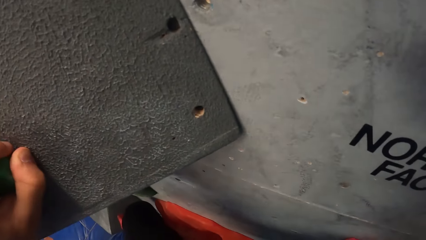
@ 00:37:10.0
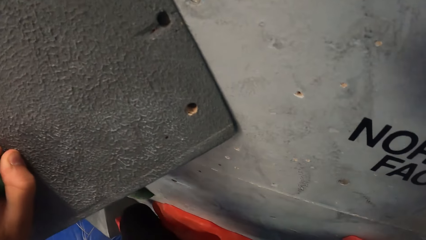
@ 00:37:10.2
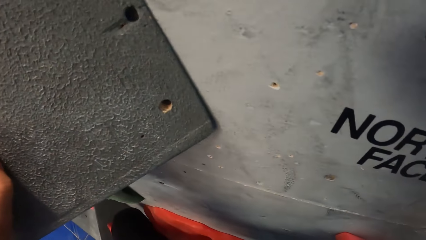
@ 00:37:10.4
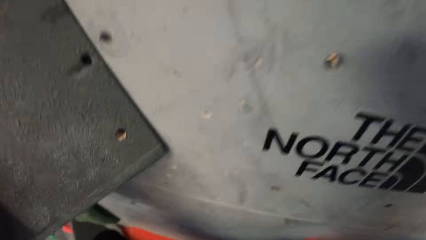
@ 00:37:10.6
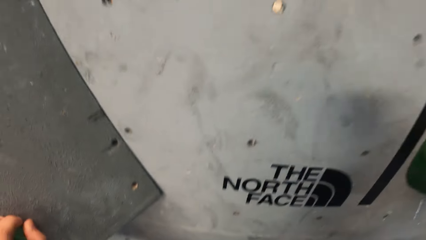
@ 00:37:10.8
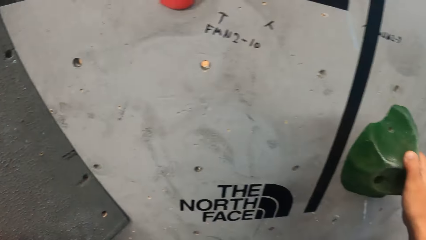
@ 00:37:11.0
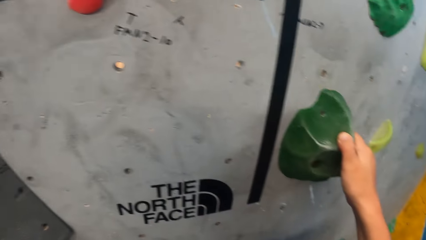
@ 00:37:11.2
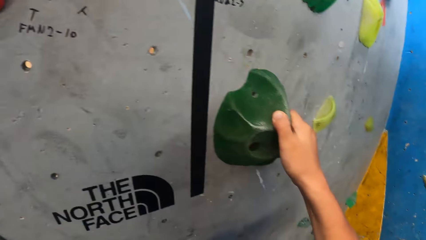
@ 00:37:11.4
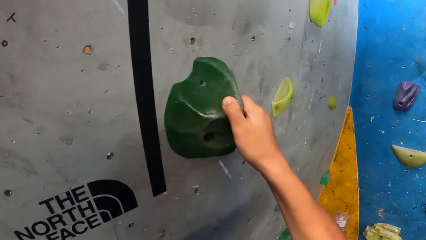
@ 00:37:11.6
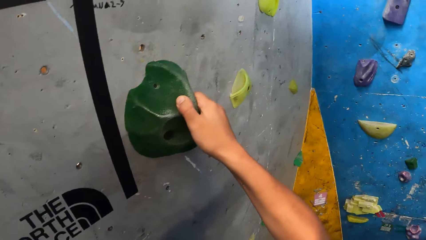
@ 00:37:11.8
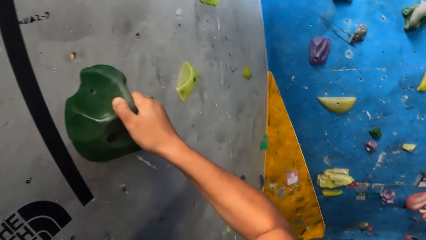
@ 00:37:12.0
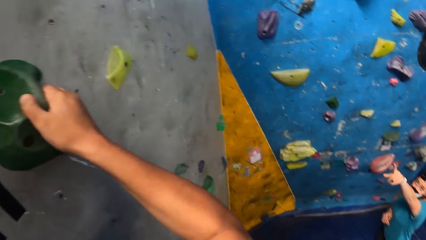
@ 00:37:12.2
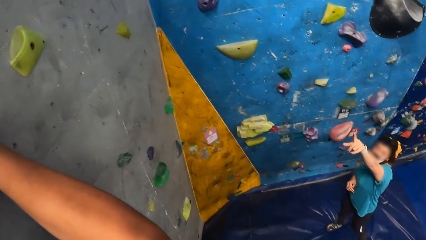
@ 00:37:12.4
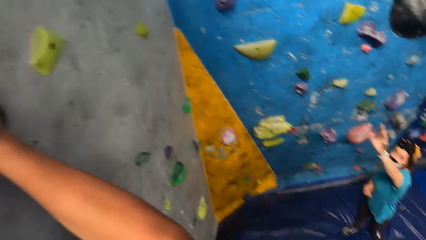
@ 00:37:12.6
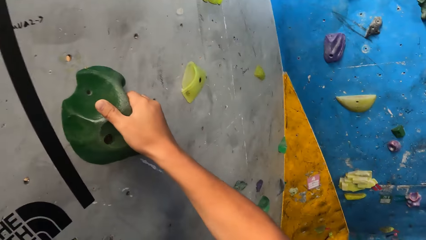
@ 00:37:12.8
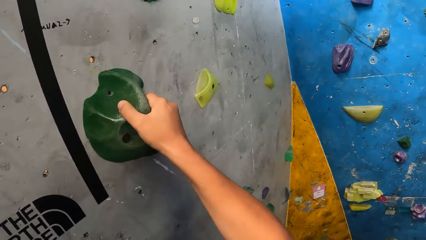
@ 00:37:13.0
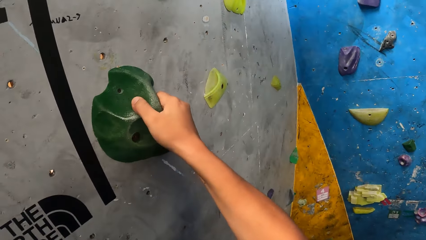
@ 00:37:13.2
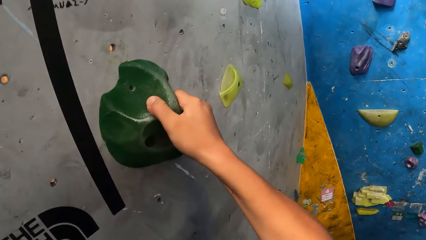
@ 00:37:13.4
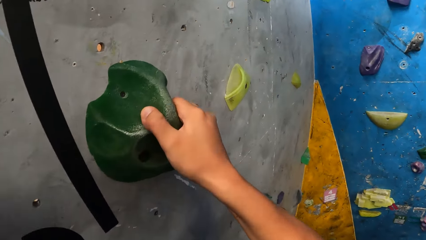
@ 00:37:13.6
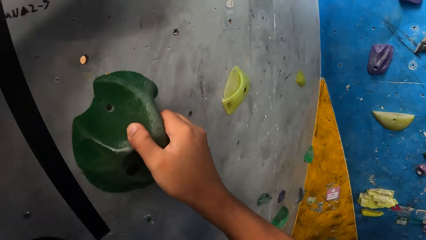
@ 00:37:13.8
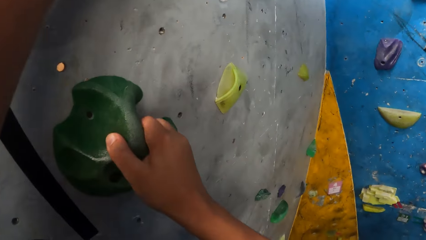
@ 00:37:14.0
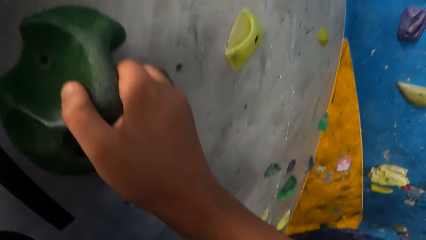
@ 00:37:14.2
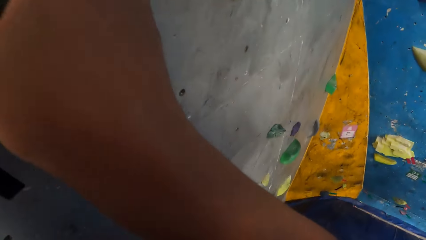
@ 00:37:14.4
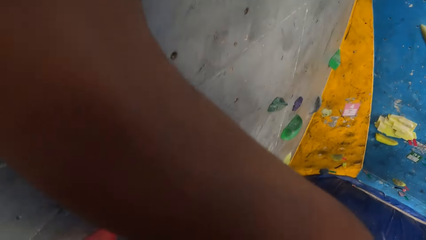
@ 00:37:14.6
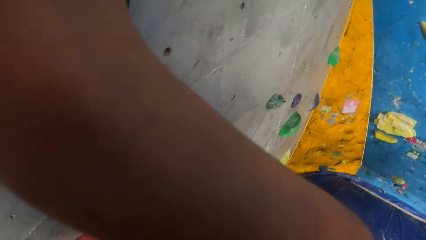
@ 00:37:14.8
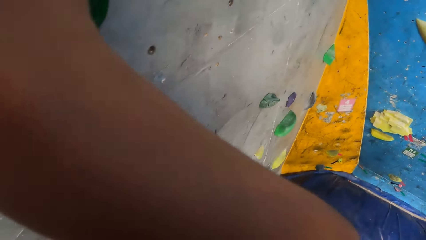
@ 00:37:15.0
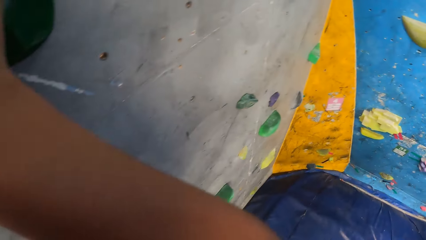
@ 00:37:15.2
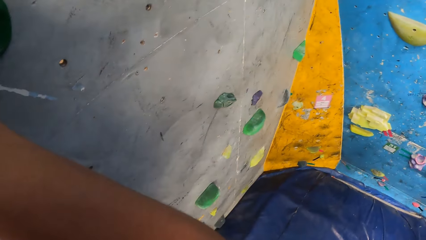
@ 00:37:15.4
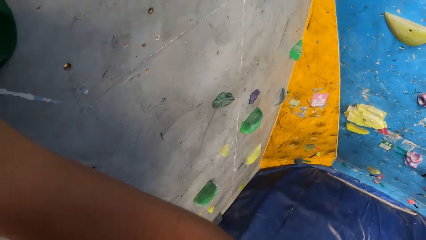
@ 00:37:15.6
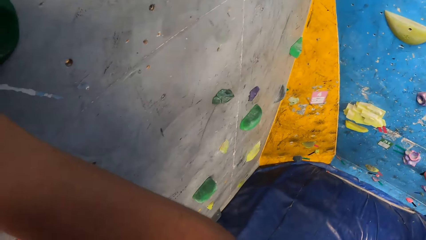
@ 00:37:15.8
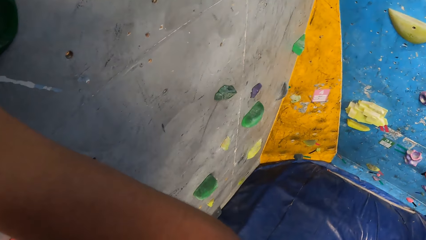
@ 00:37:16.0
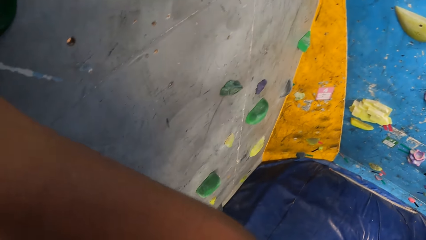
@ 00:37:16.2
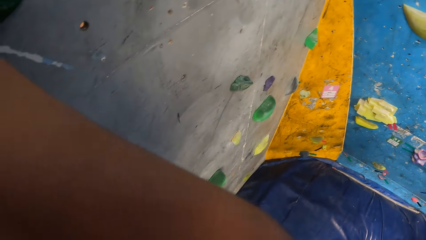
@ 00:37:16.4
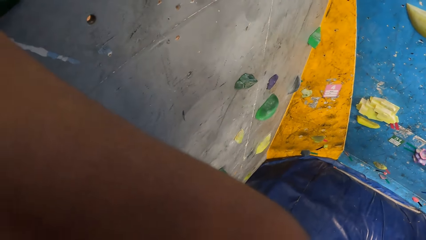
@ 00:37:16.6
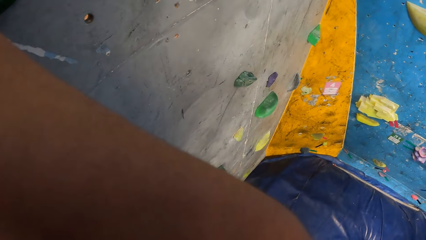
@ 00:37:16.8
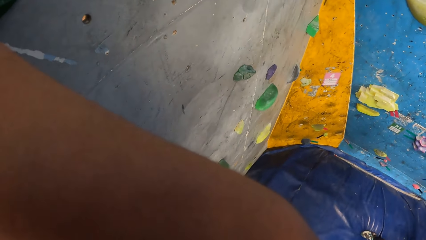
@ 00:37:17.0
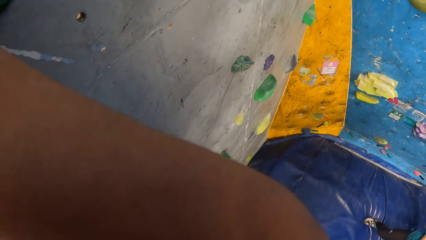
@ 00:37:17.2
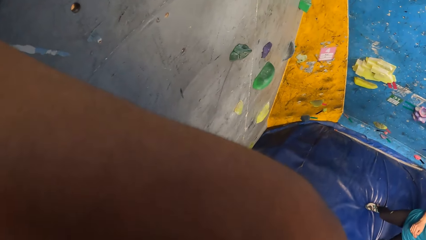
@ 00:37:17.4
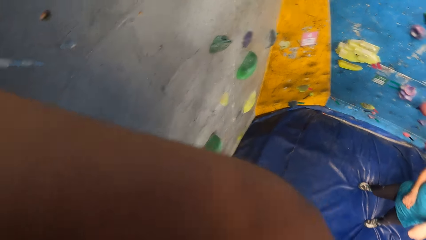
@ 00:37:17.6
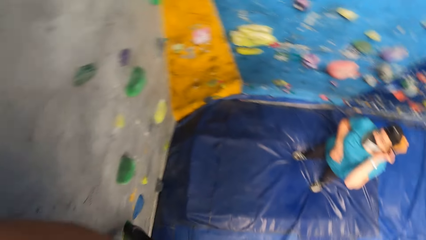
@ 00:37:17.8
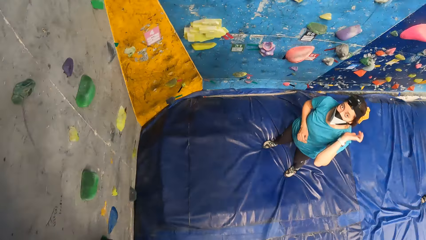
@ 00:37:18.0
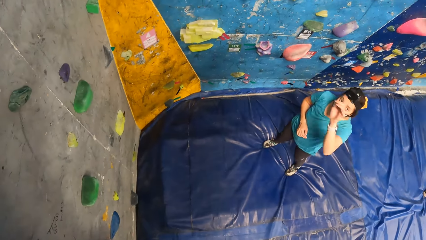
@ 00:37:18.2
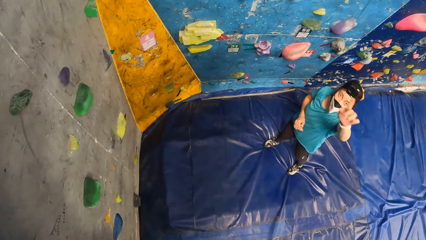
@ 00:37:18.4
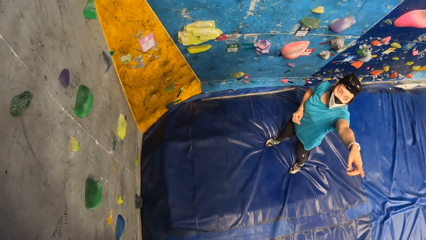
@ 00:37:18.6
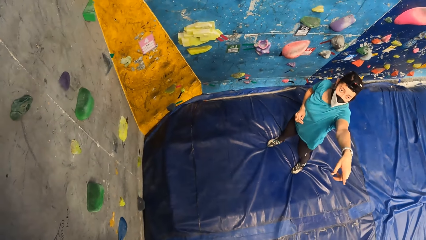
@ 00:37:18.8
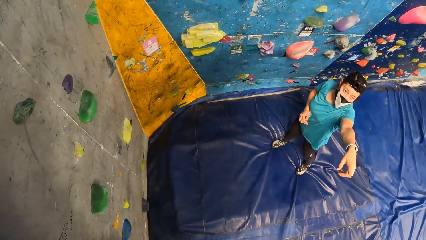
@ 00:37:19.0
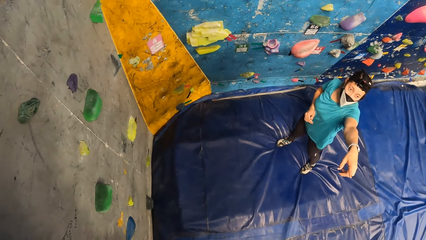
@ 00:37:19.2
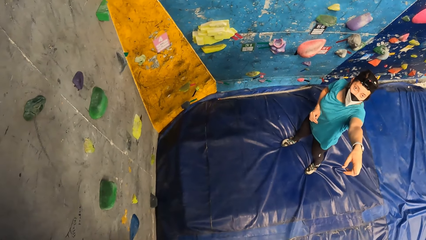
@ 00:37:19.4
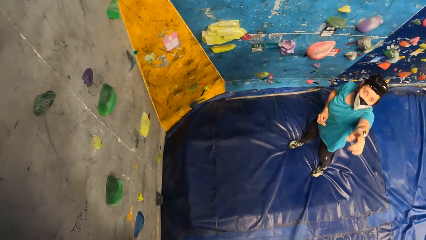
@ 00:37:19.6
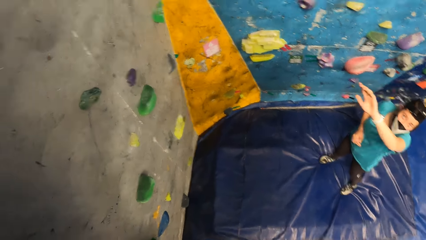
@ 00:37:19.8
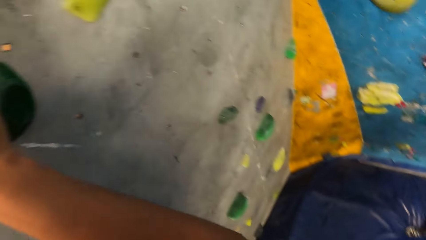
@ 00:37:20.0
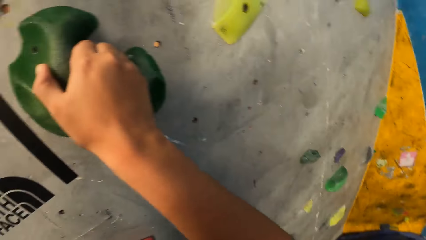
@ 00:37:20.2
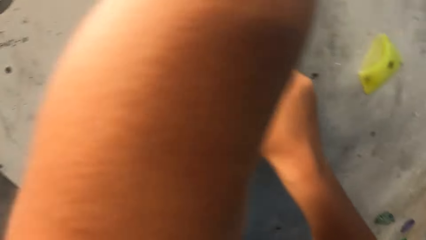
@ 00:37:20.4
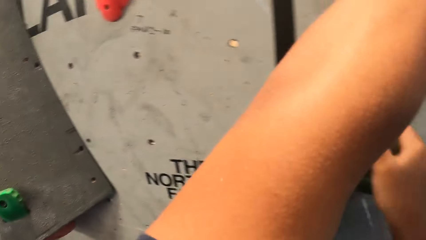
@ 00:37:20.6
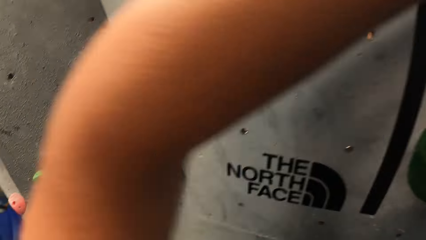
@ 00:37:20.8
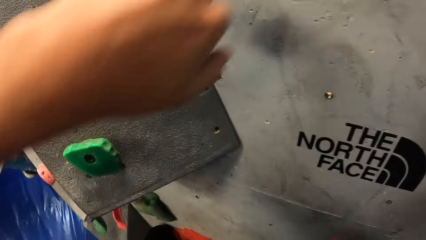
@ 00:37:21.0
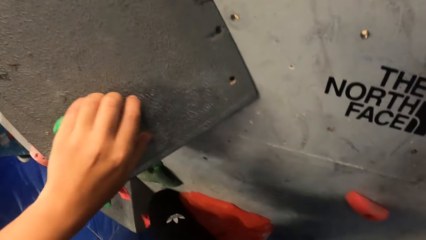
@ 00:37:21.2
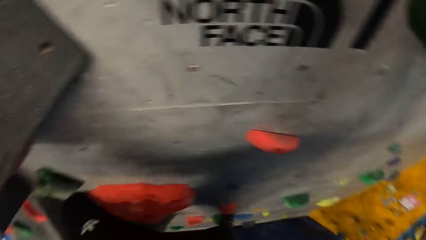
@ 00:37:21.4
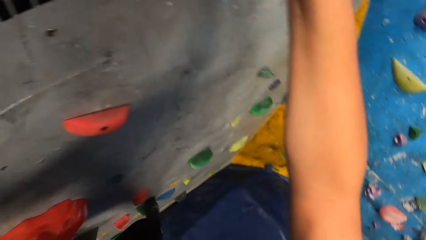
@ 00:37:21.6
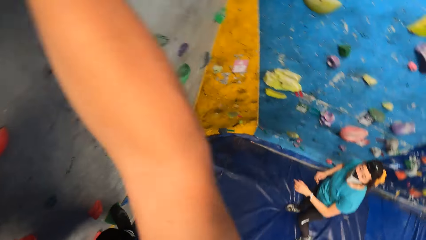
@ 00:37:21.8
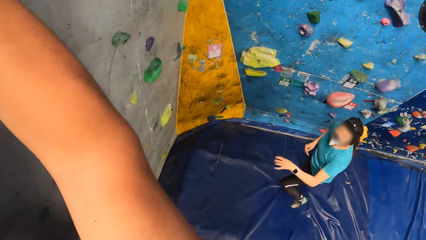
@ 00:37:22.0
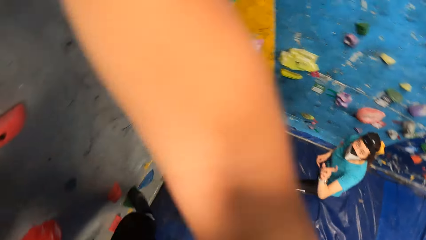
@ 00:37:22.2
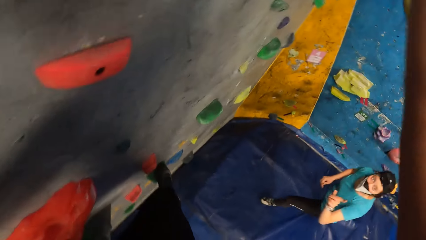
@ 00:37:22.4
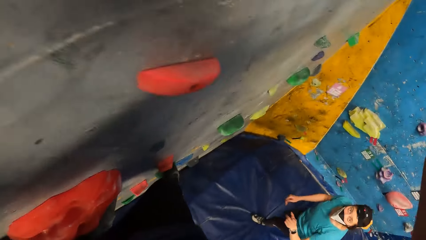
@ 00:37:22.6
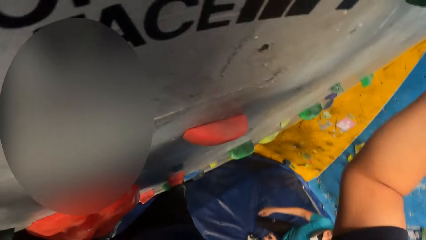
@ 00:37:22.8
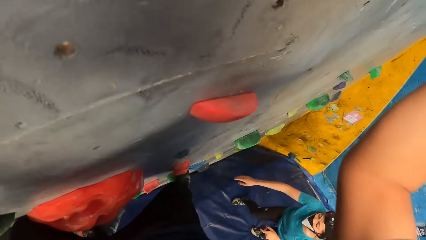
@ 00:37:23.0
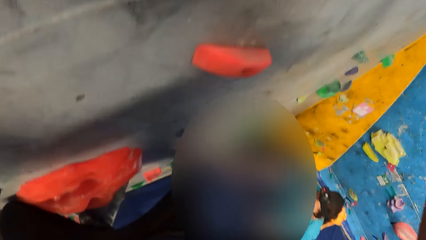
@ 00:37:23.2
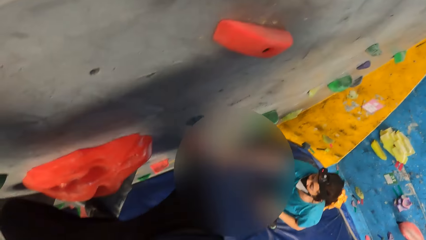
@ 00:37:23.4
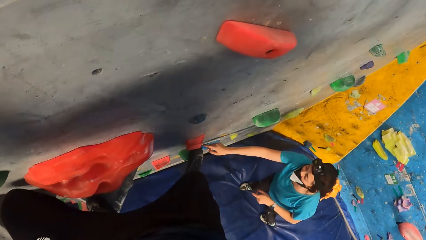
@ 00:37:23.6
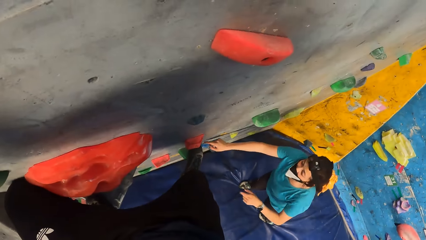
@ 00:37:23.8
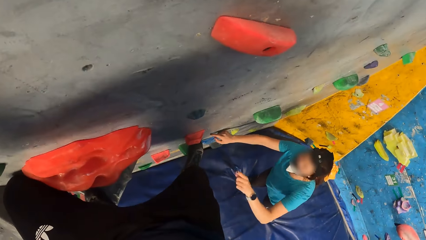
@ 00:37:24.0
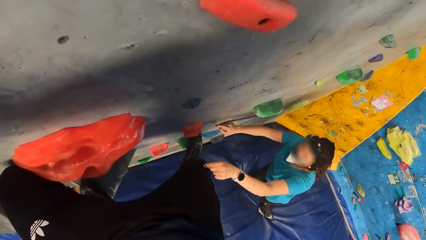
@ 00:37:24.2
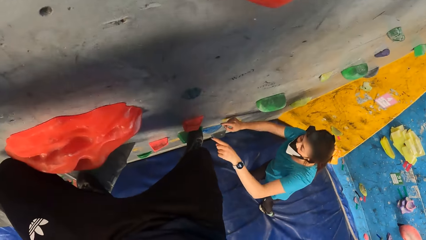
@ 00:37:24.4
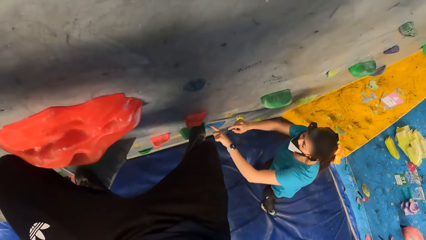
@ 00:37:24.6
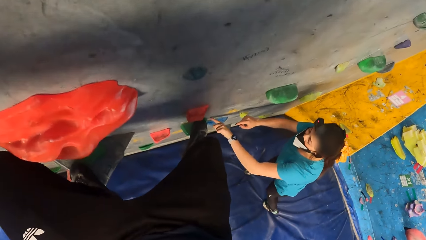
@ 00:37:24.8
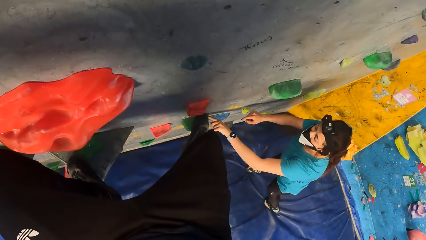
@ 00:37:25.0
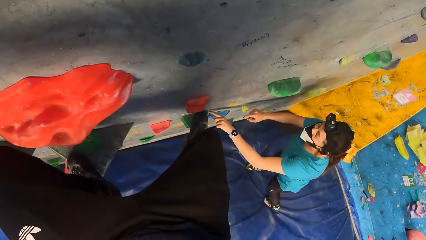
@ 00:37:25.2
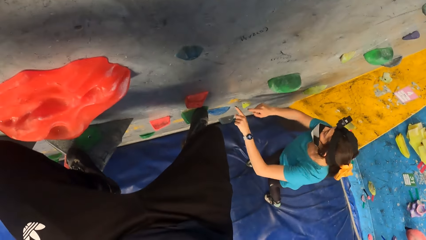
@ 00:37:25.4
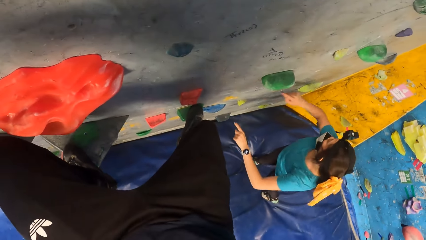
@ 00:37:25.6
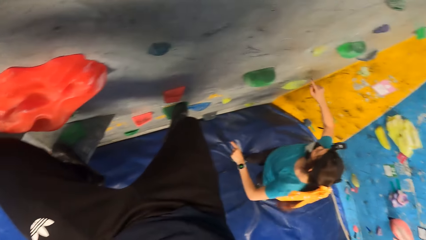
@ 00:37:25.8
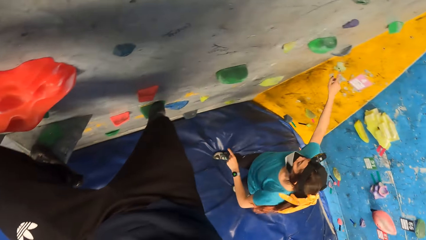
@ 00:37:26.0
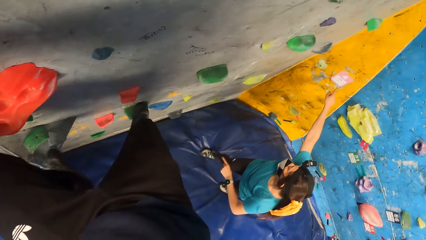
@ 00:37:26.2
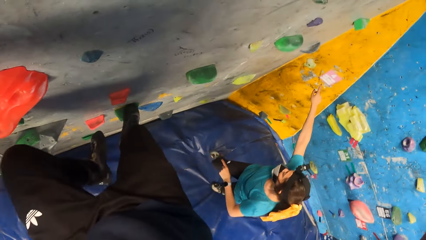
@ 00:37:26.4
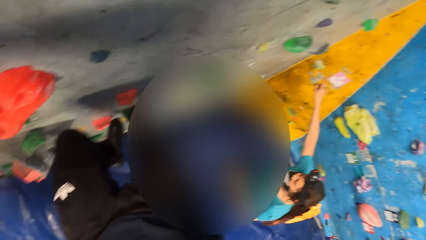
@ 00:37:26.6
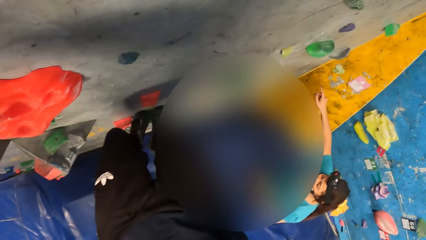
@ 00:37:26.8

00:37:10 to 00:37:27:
The camera wearer gets instructions from the man on the floor.
